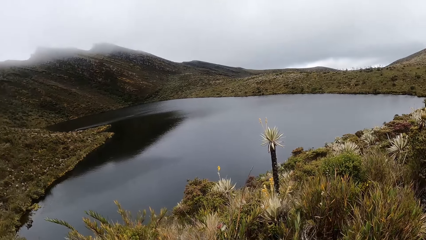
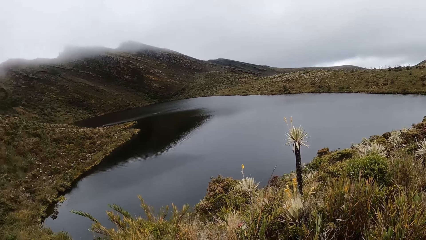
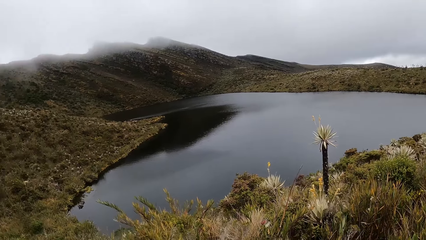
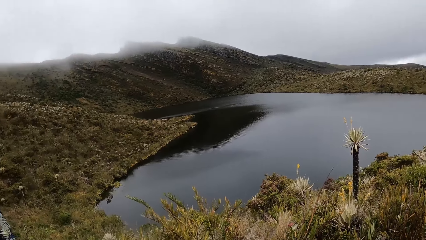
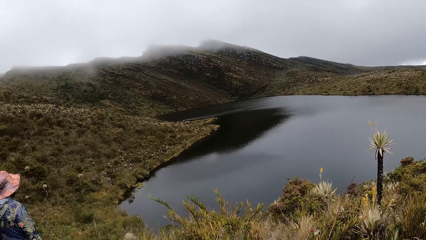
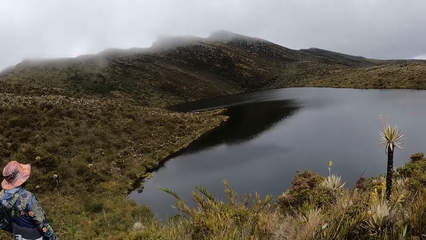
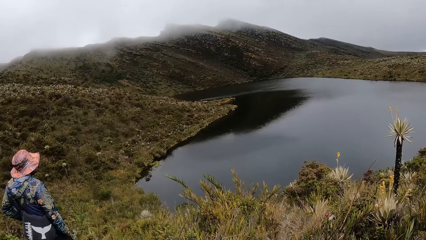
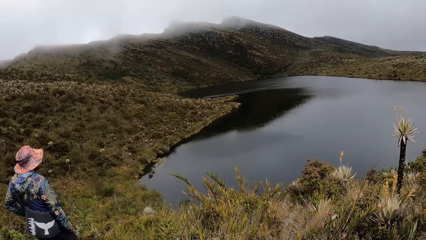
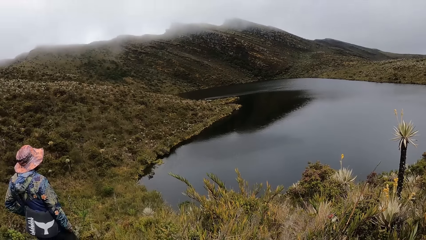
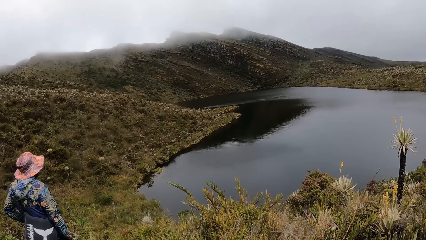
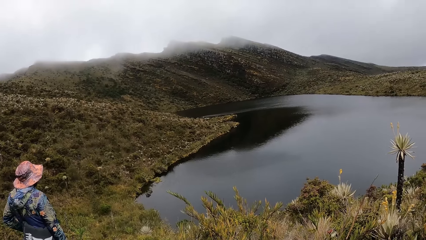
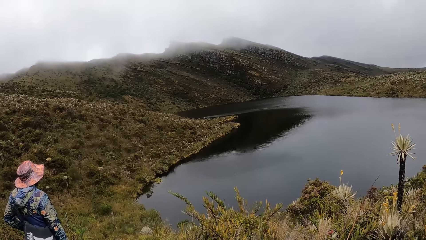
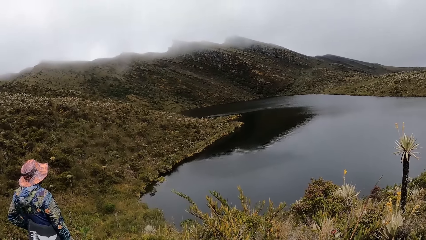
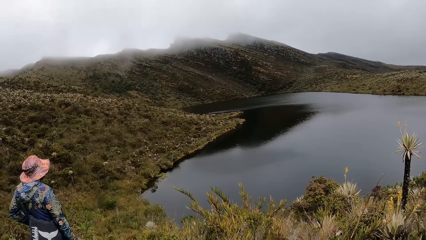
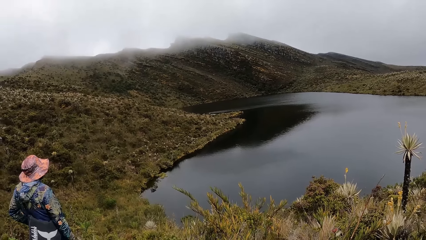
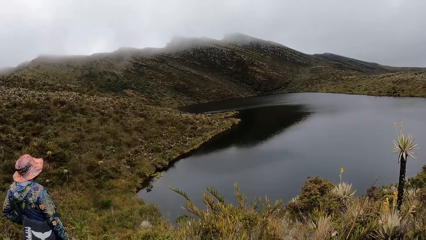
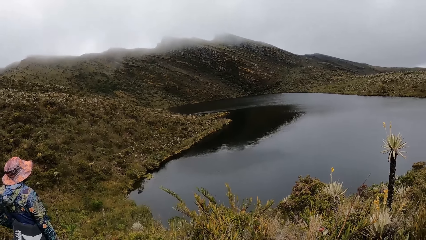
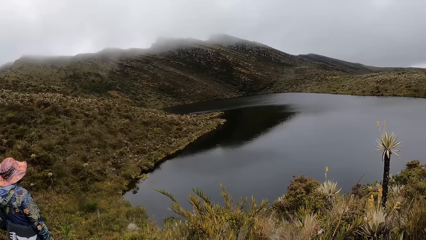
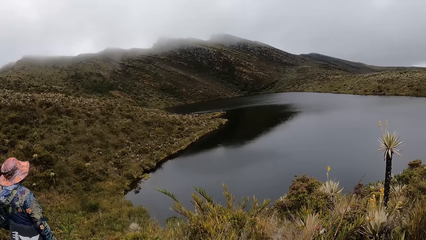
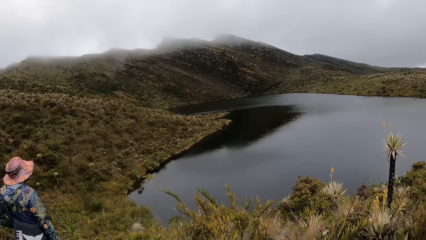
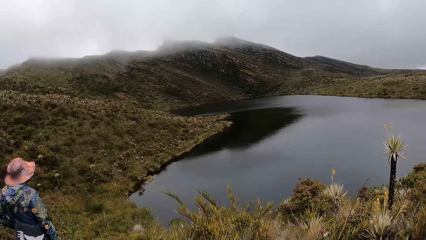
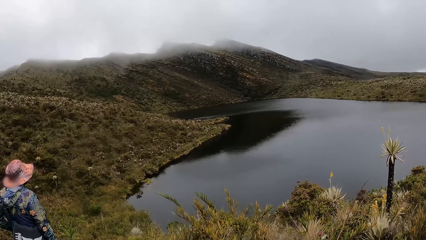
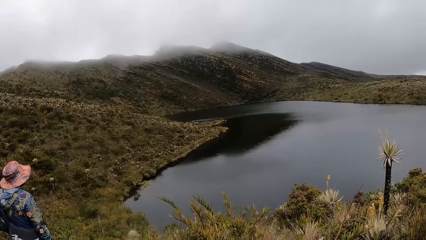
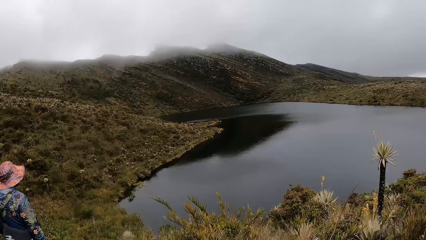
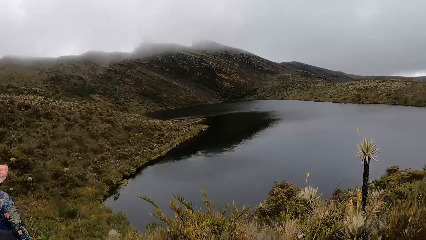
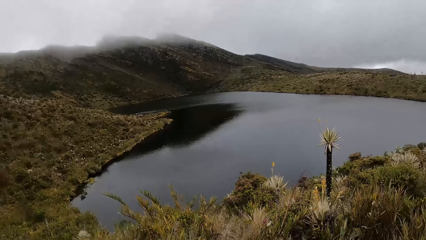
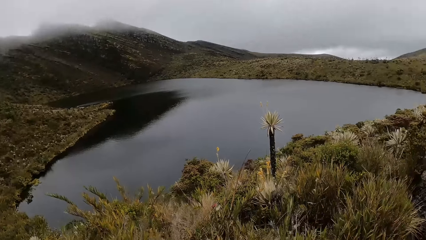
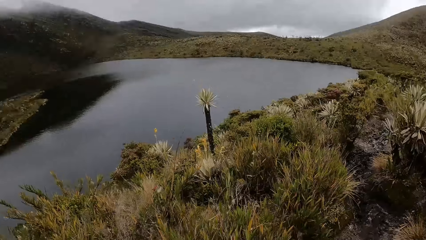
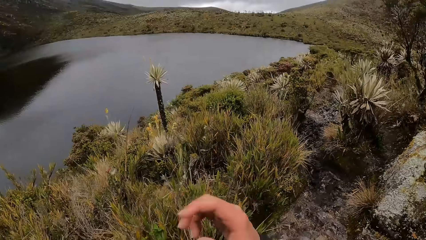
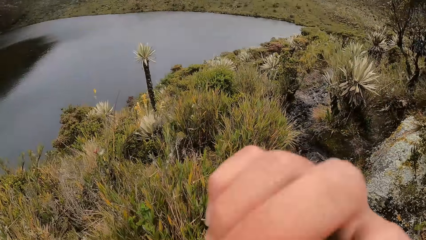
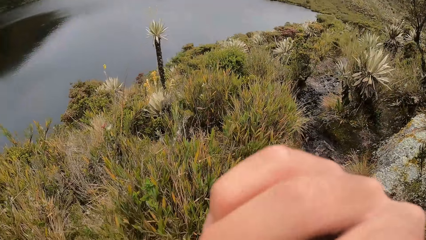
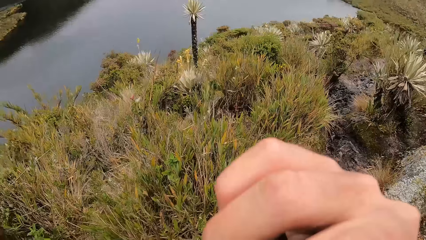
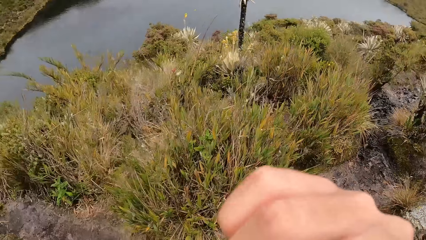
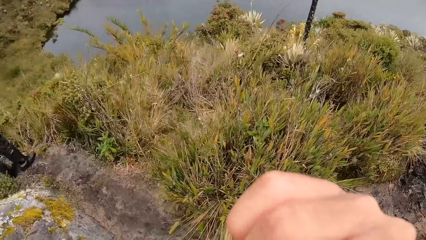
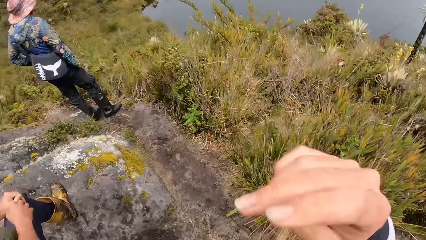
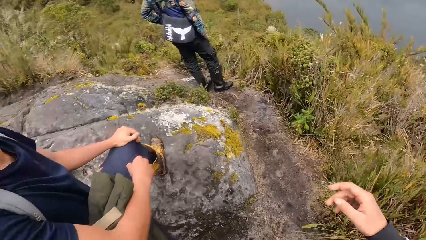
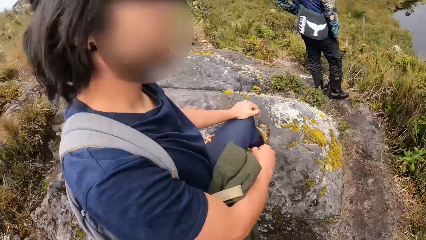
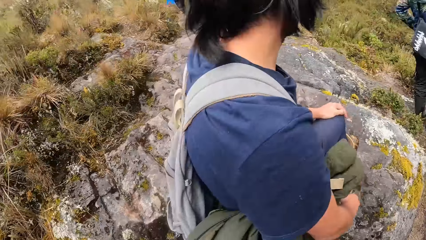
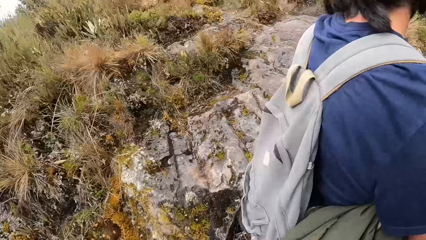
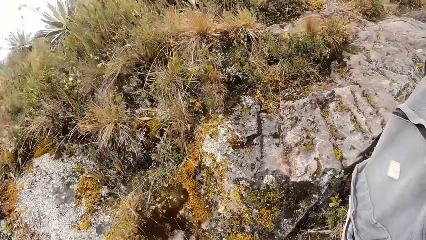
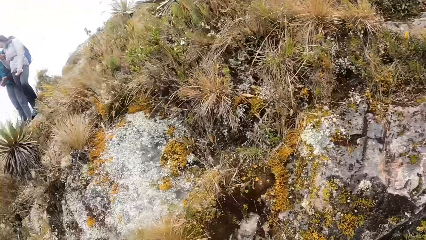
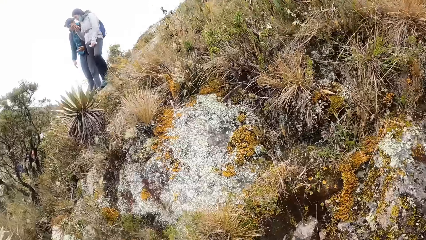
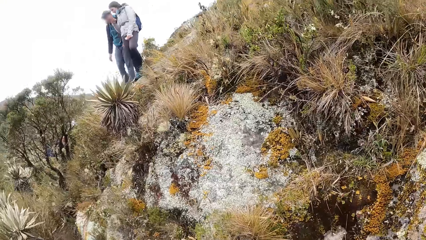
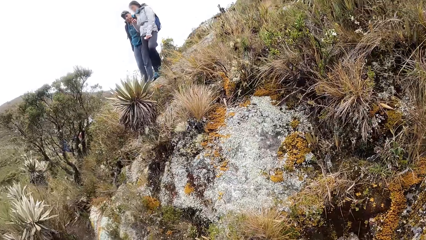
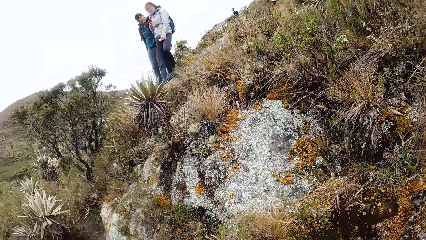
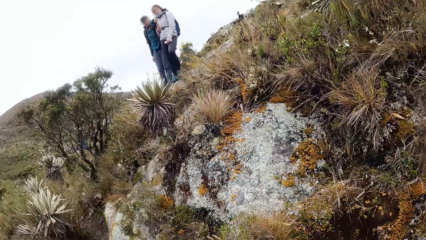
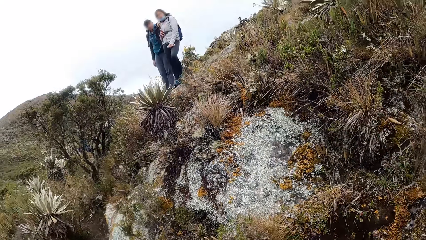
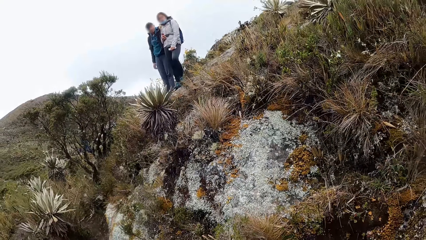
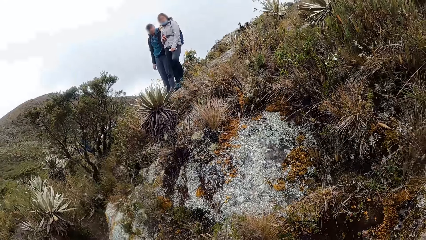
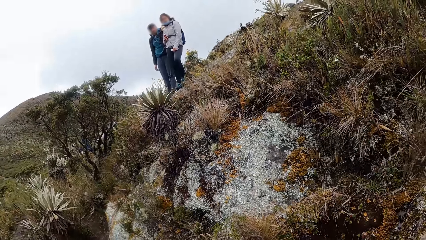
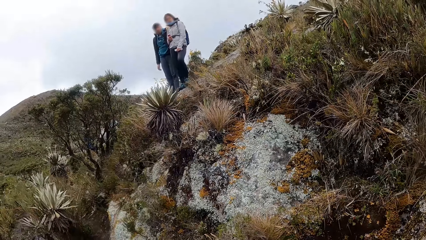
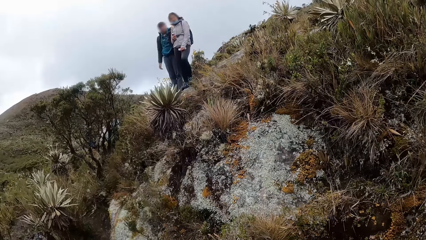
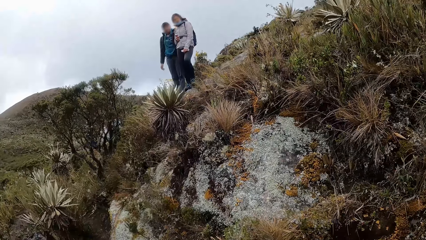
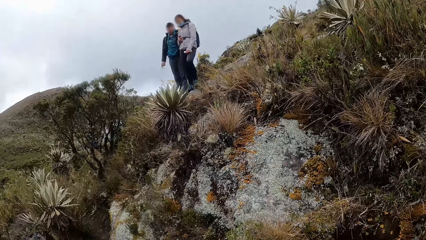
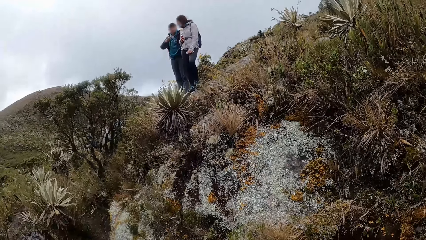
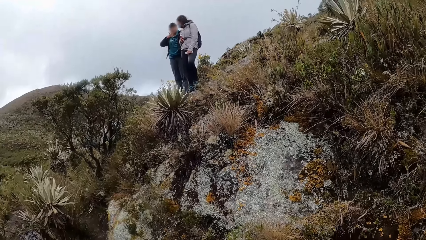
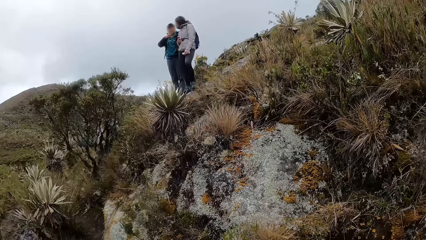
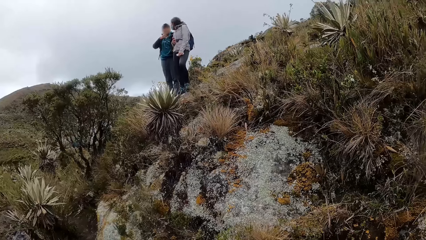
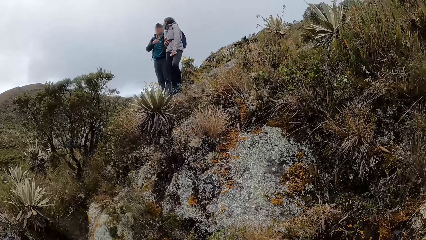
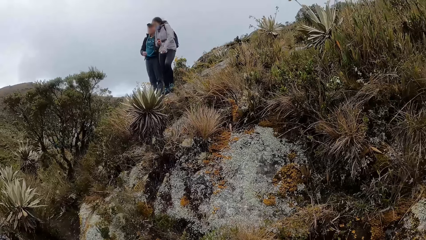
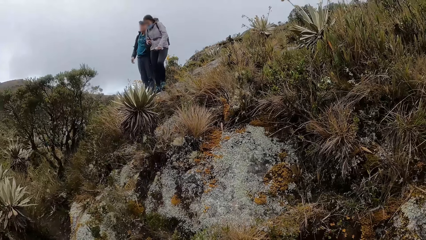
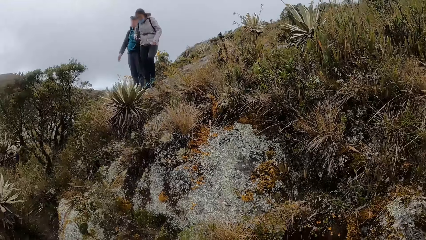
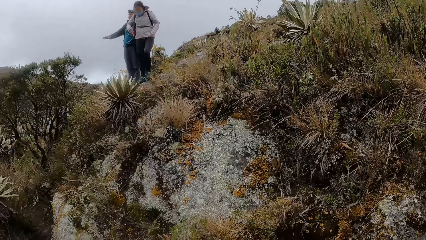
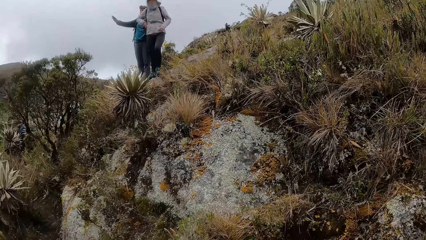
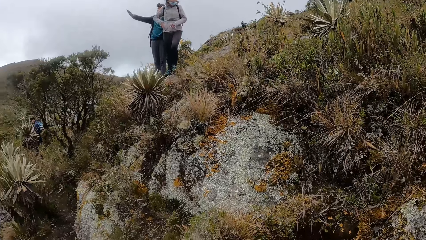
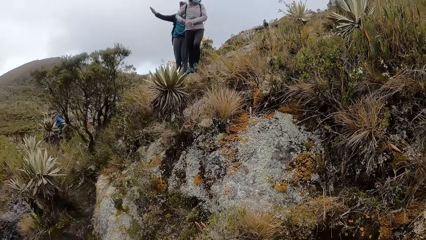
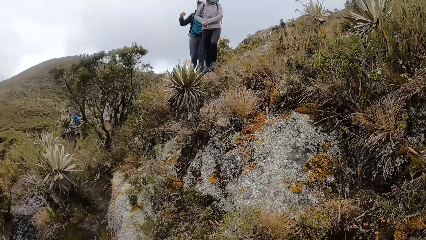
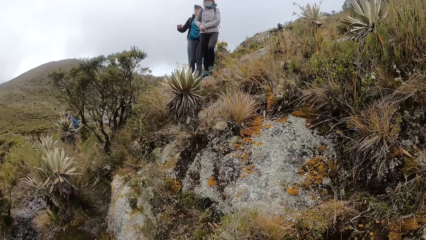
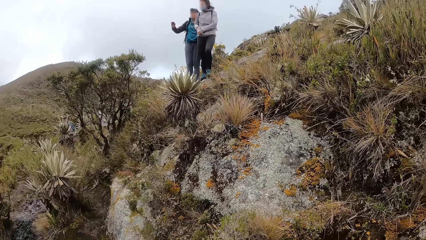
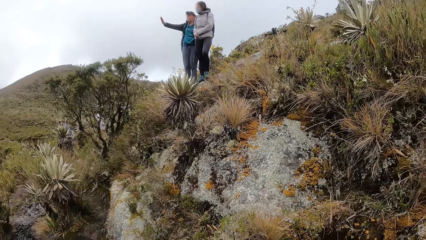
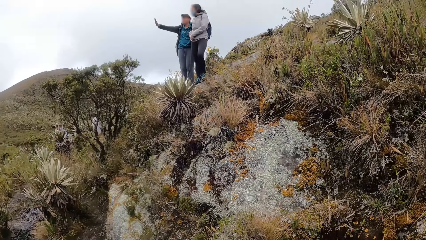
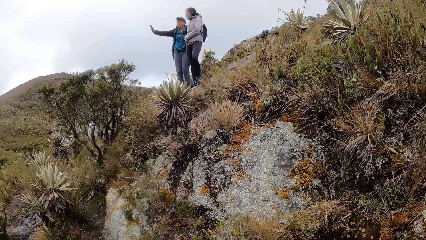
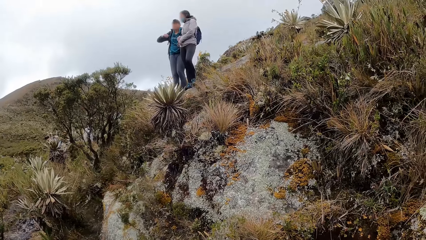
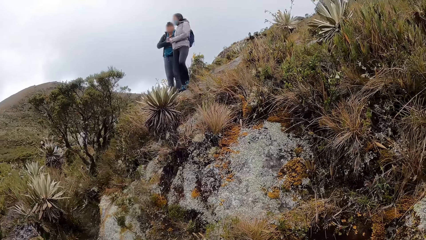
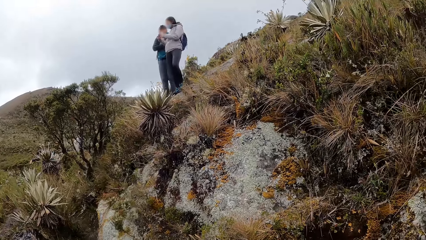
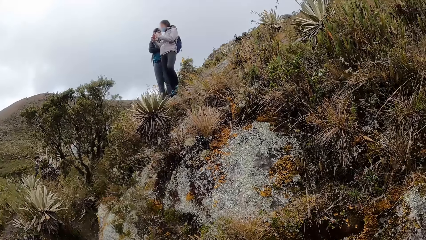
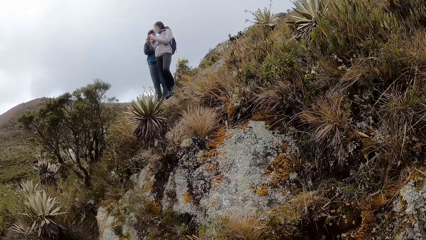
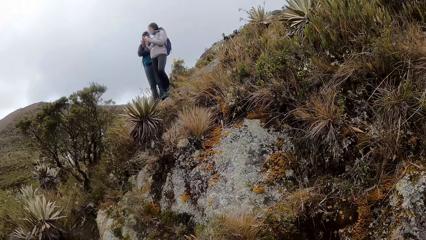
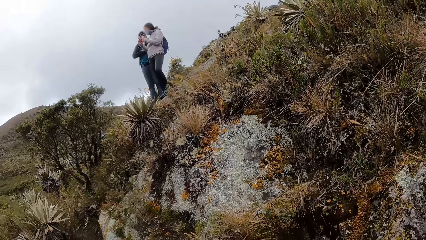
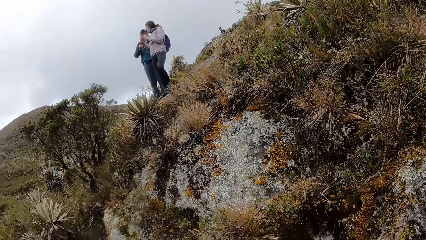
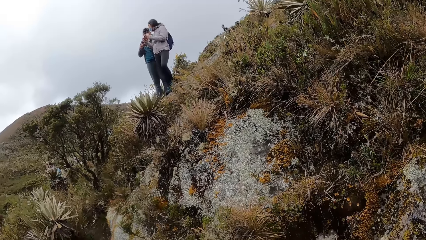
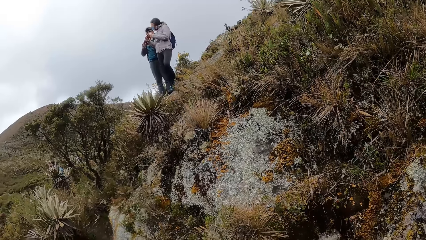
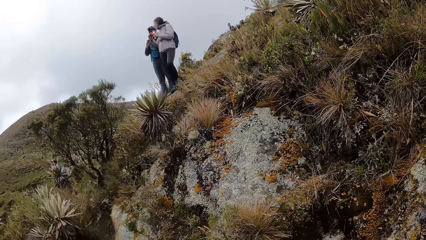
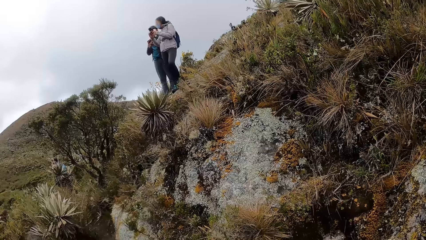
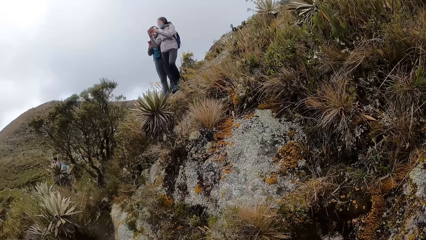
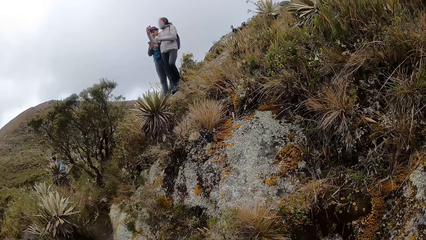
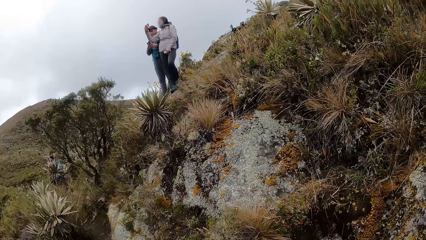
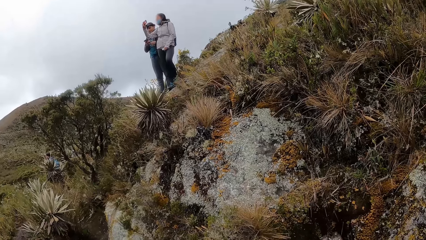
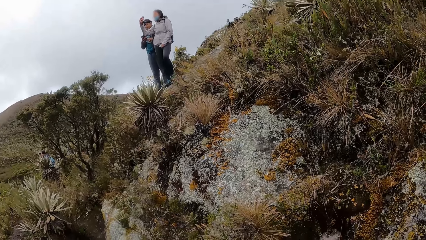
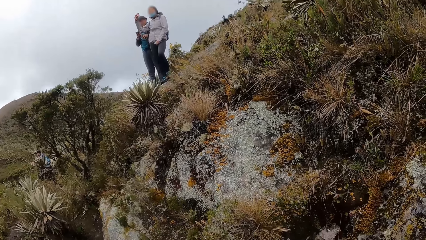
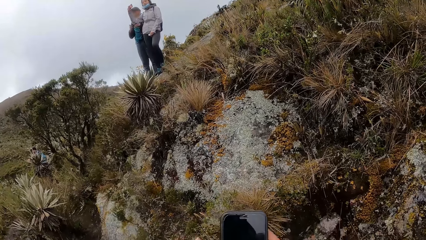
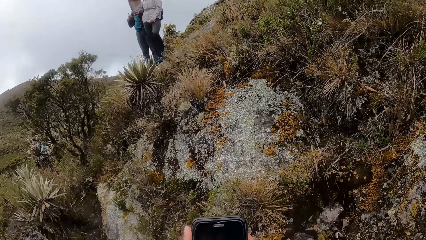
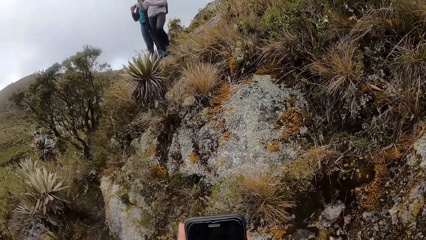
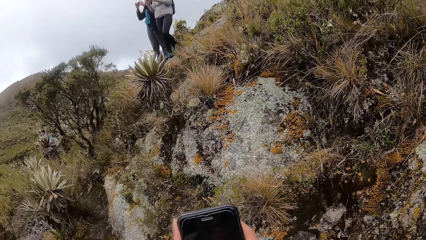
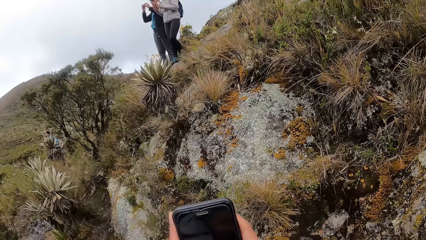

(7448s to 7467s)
The camera wearer touches his face with his right hand. He holds the nose. He looks around the mountain. A man looks at the camera wearer. Another man talks to the camera wearer. A woman operates a phone with her hands. The first man takes pictures.
